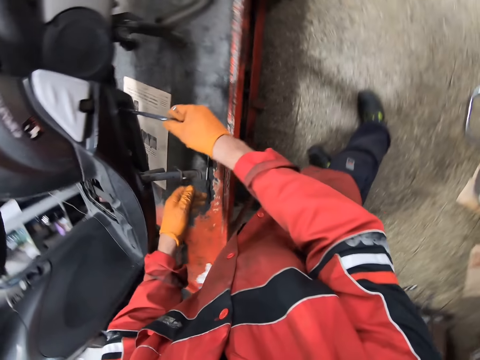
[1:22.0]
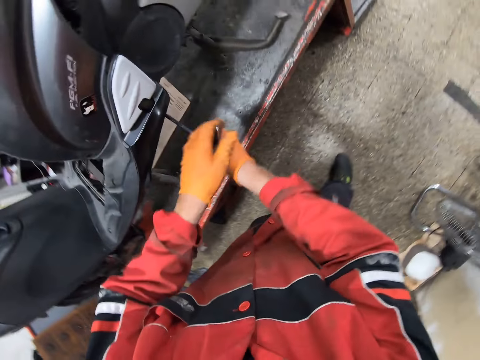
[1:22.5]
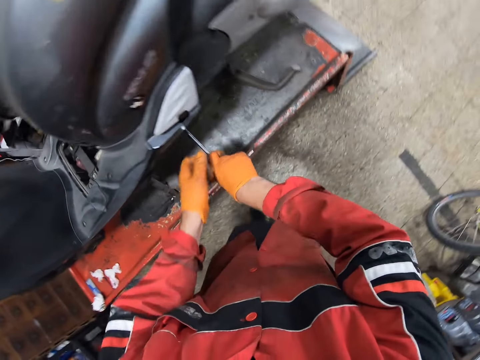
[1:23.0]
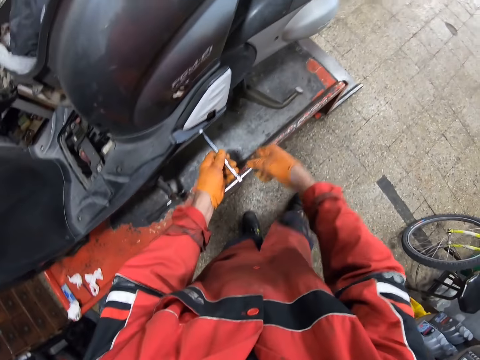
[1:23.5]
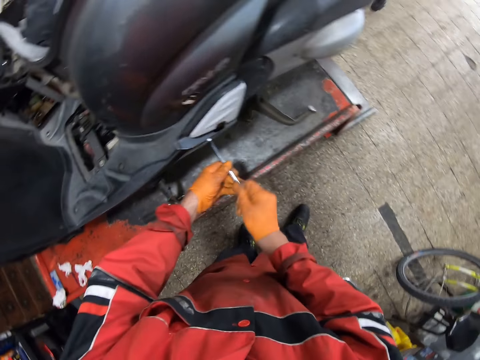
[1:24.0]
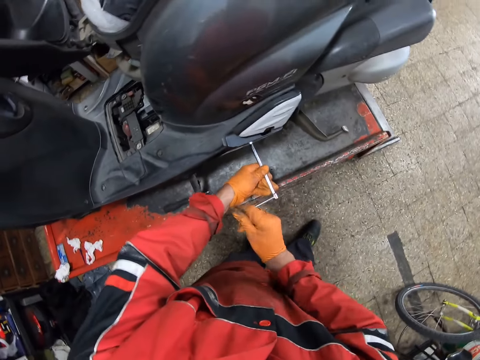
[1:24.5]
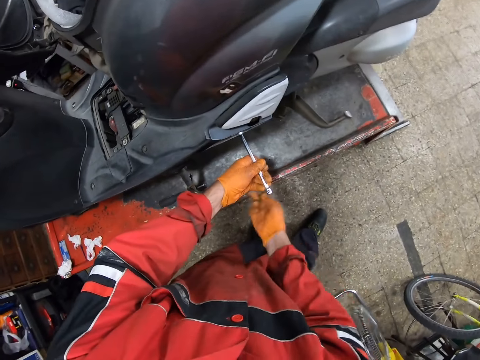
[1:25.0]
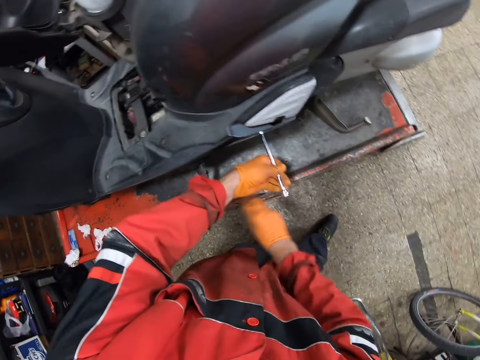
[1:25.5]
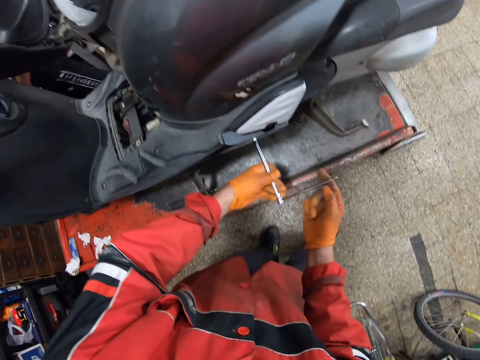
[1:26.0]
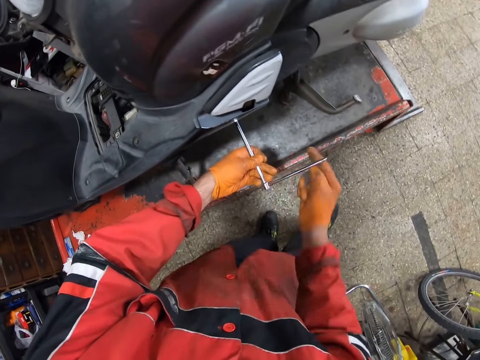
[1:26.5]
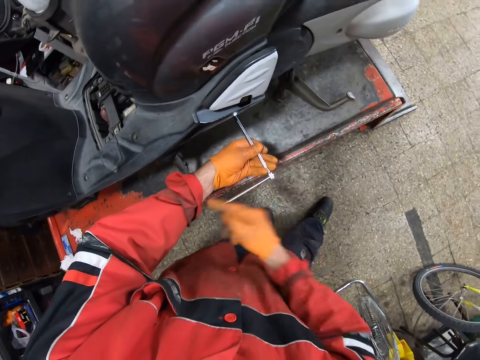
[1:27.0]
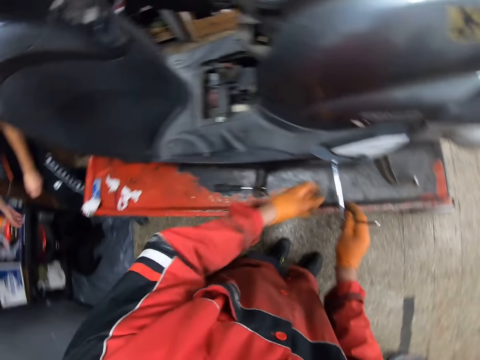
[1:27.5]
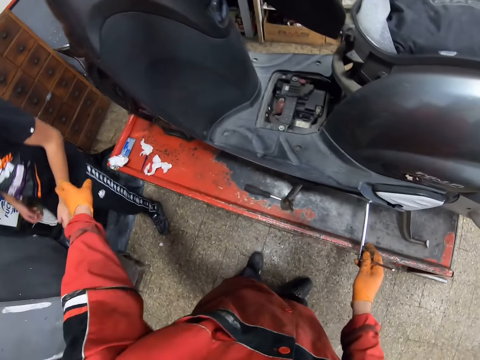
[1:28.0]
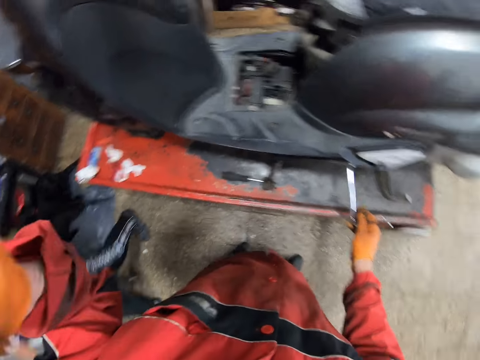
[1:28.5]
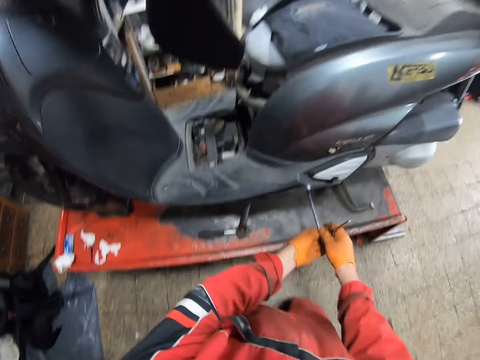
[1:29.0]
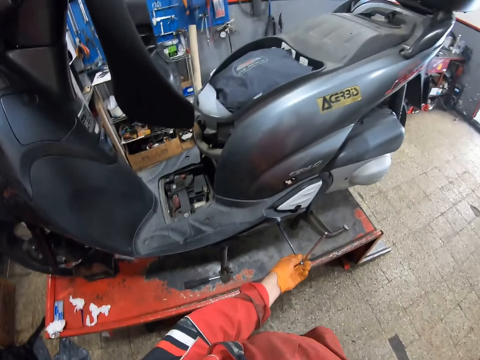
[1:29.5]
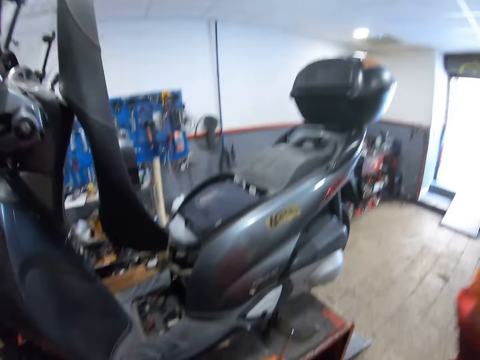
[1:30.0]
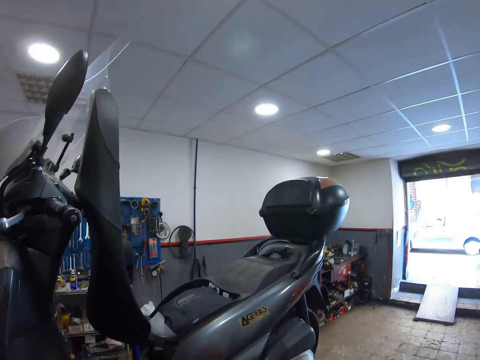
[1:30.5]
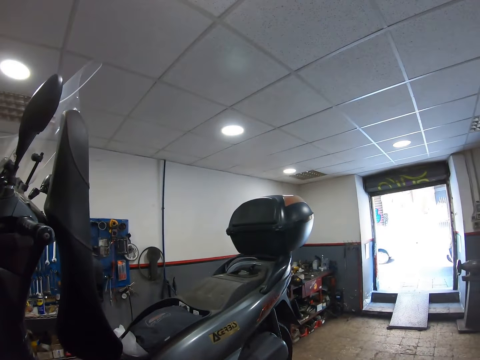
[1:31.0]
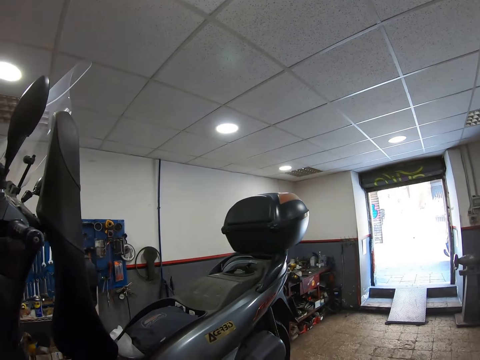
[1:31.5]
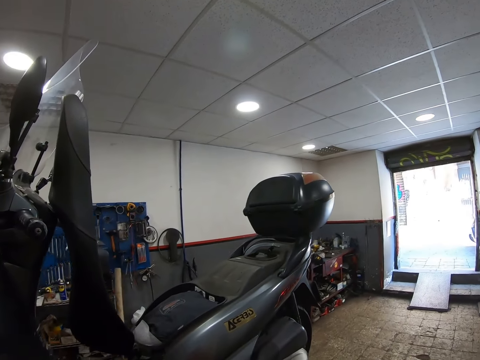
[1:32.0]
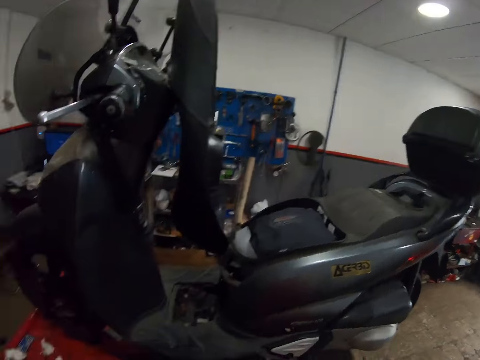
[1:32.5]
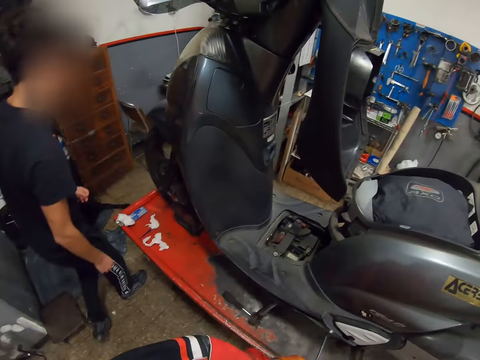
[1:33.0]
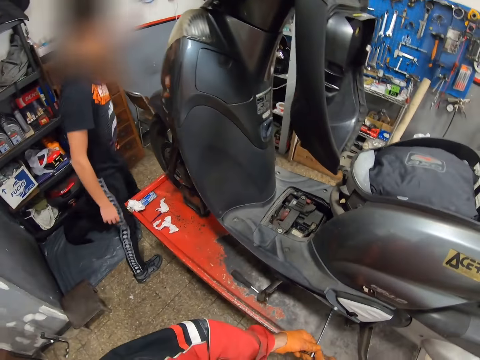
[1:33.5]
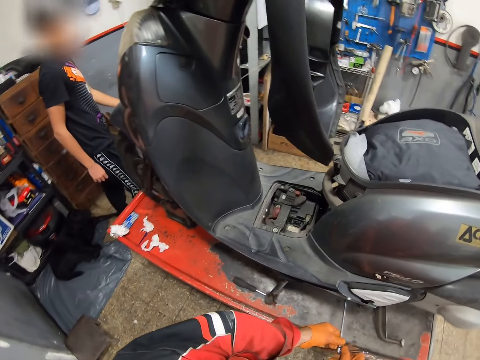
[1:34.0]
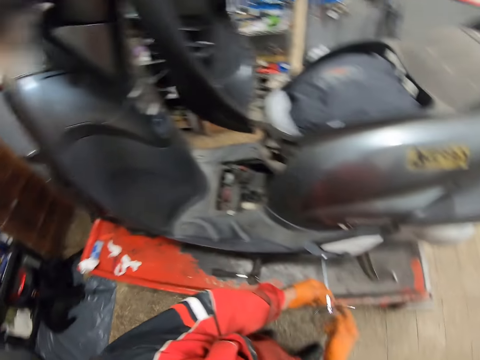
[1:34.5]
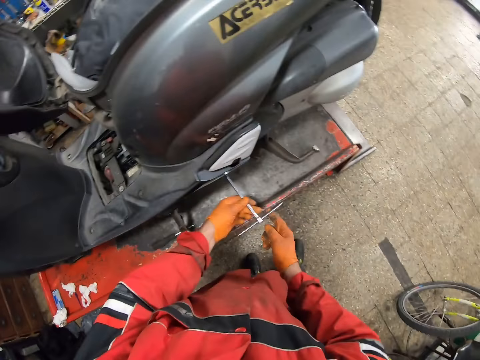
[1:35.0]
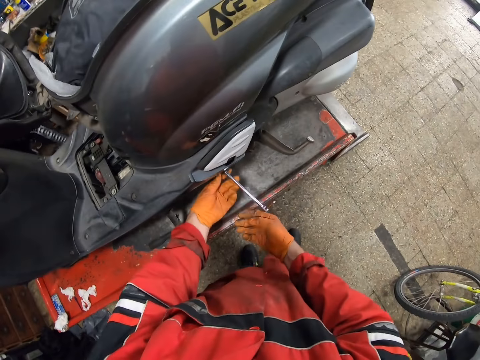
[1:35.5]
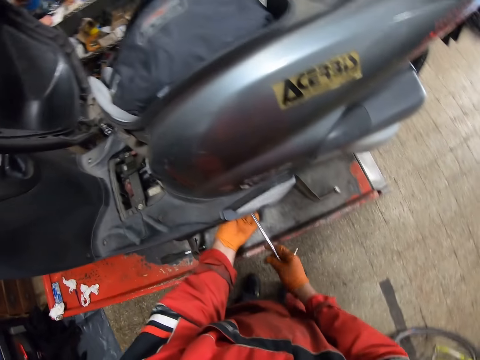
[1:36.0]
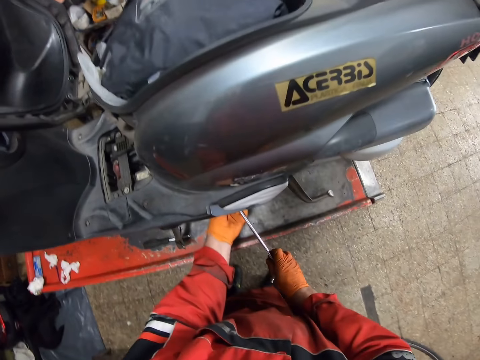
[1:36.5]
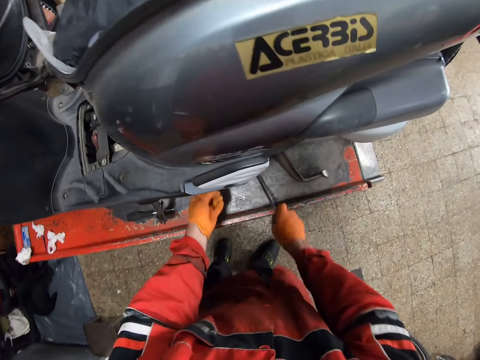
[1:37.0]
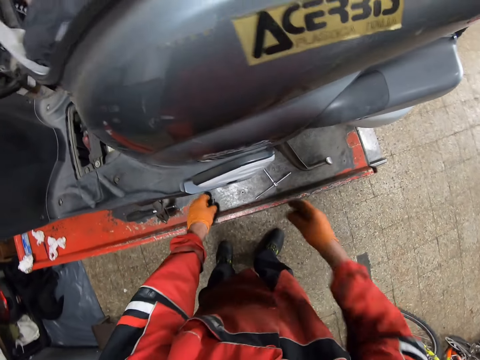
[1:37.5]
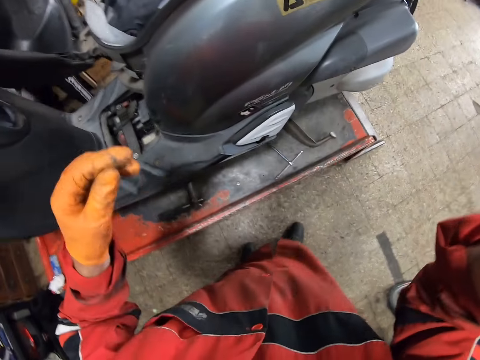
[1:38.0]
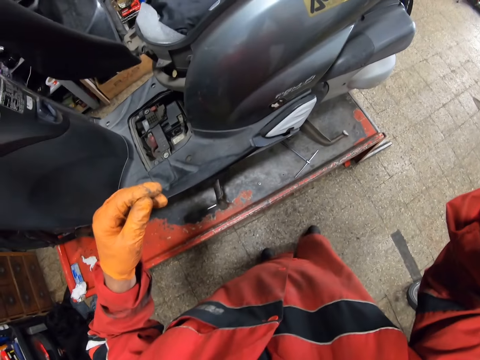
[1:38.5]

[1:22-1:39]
The camera wearer loosens a nut with the spanner with both hands. A person walks around. The camera wearer interacts with the person. He does something. He looks around. The person moves around. The camera wearer unties the nut. He collects the nut. He drops the nut on the platform with his left hand. He drops the spanner on the table with his right hand. He adjusts his camera with his right hand. He does something.
